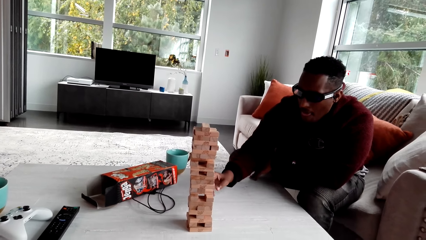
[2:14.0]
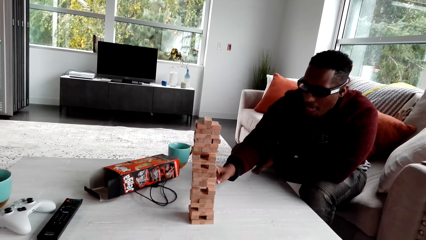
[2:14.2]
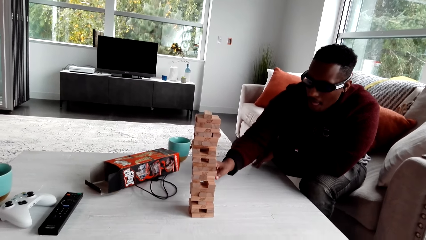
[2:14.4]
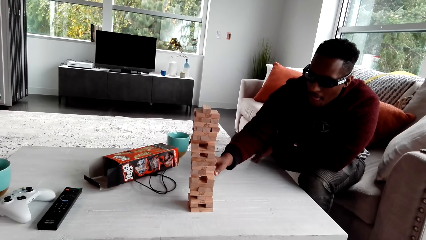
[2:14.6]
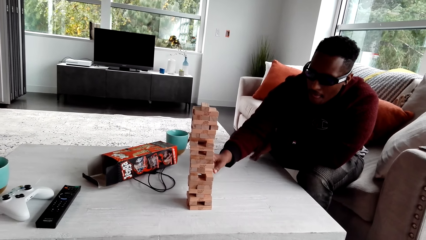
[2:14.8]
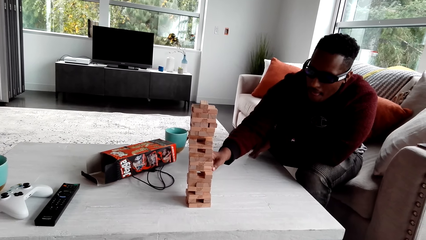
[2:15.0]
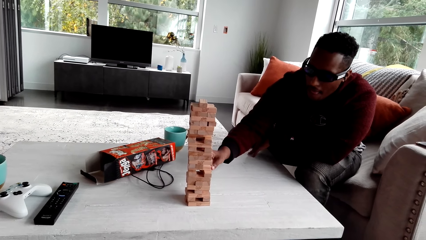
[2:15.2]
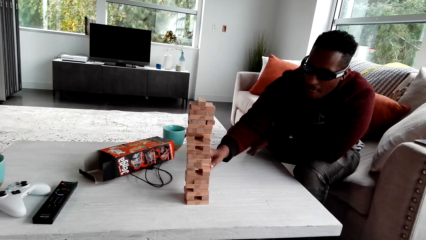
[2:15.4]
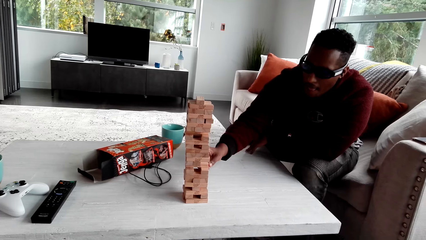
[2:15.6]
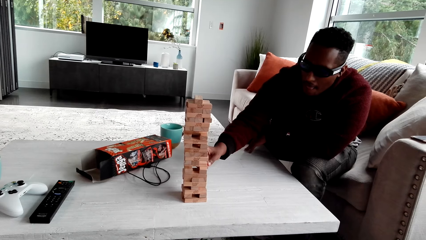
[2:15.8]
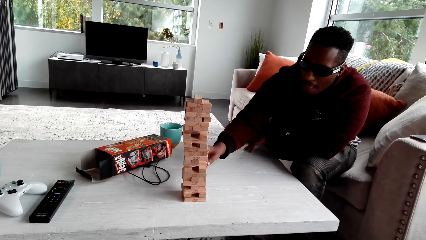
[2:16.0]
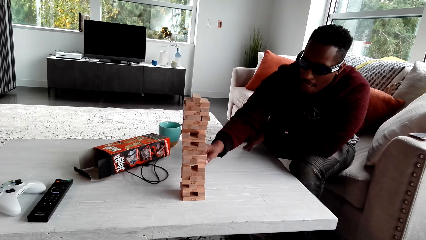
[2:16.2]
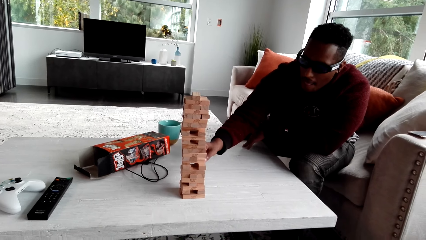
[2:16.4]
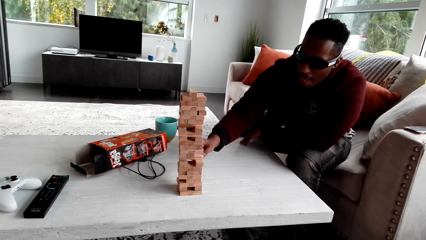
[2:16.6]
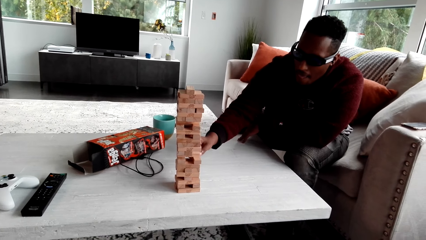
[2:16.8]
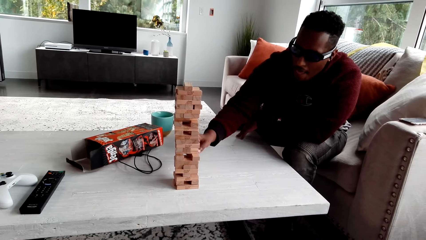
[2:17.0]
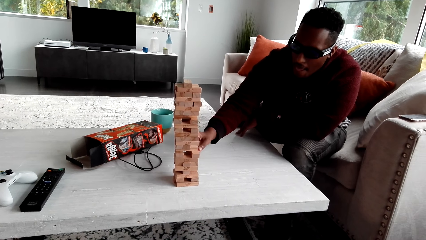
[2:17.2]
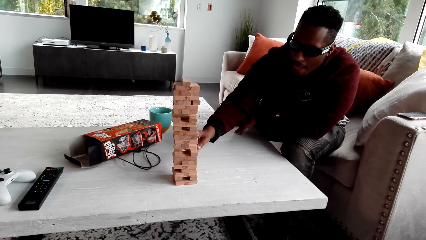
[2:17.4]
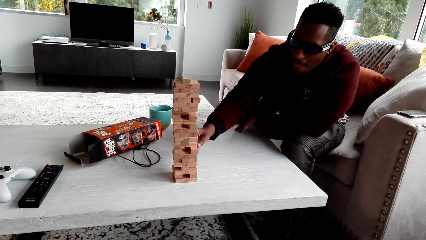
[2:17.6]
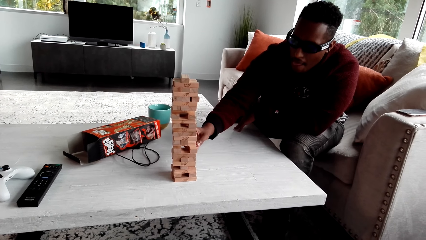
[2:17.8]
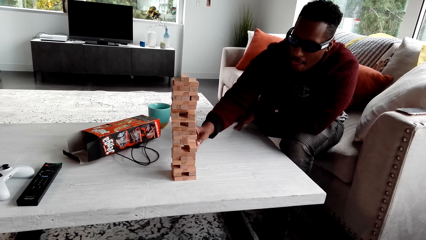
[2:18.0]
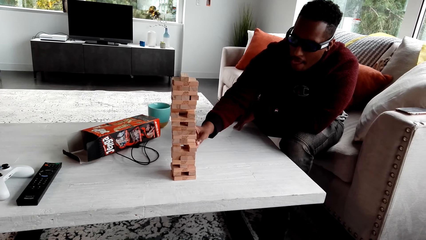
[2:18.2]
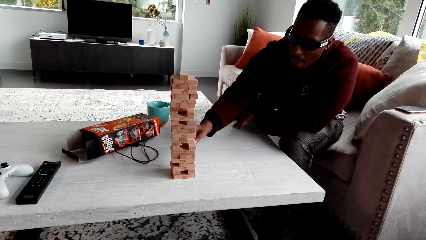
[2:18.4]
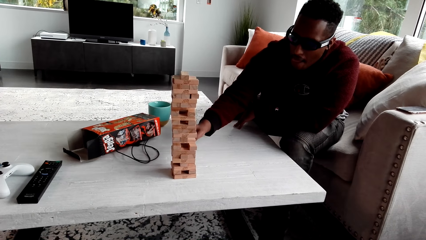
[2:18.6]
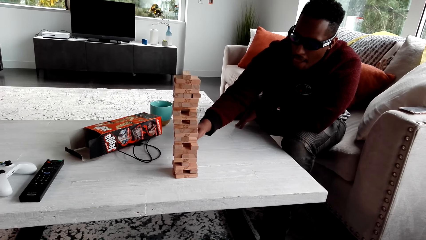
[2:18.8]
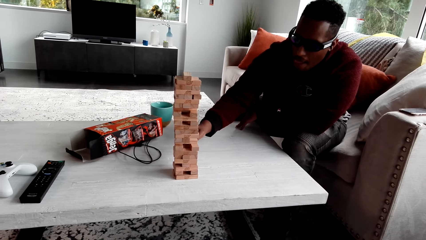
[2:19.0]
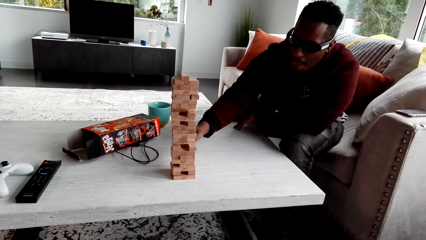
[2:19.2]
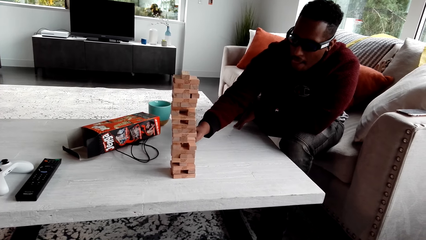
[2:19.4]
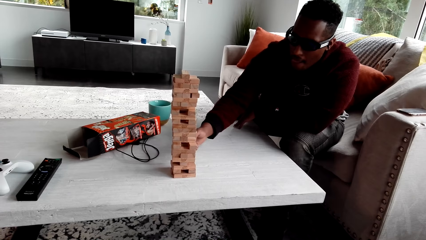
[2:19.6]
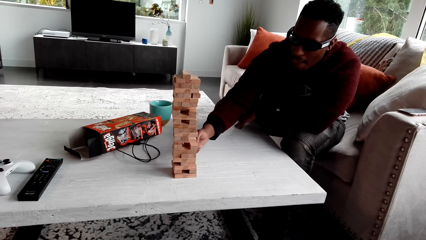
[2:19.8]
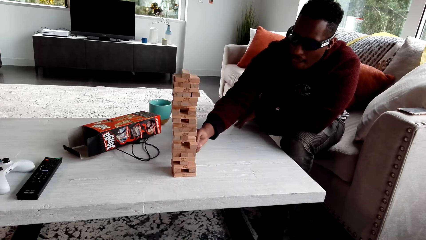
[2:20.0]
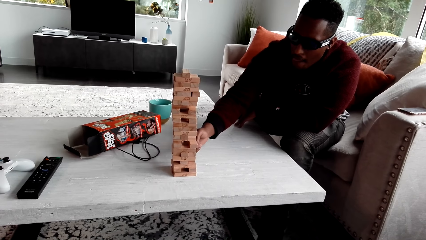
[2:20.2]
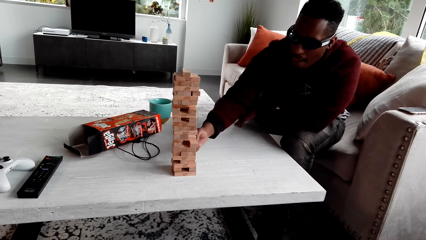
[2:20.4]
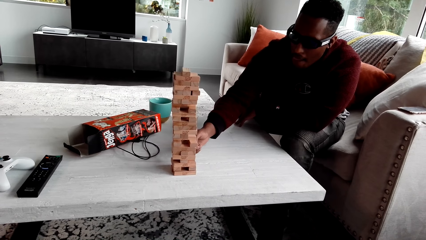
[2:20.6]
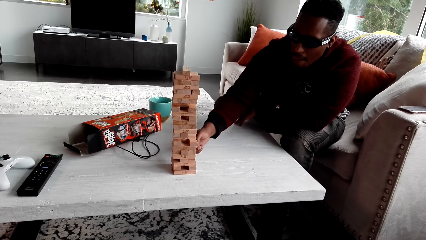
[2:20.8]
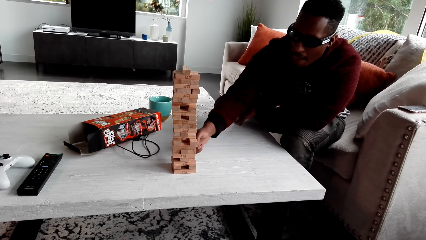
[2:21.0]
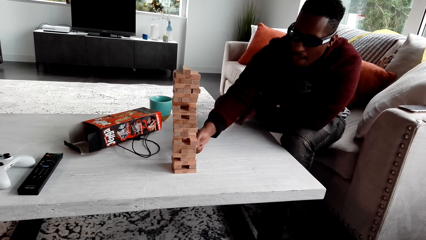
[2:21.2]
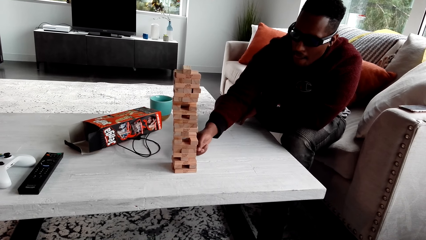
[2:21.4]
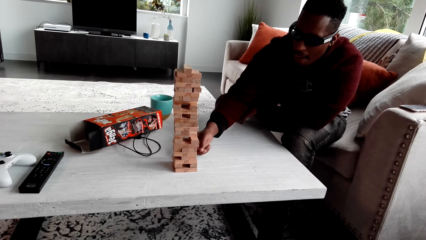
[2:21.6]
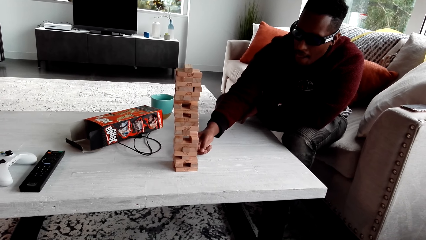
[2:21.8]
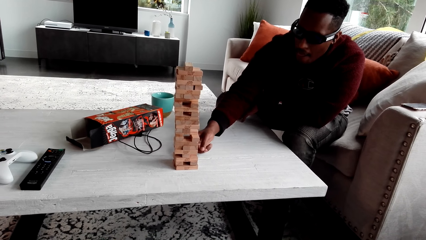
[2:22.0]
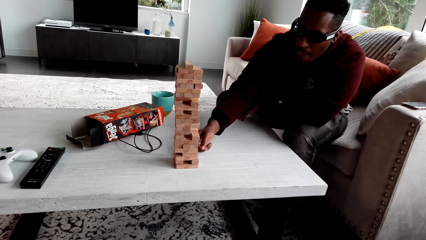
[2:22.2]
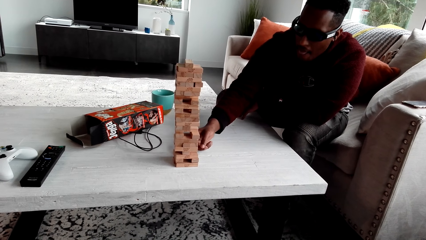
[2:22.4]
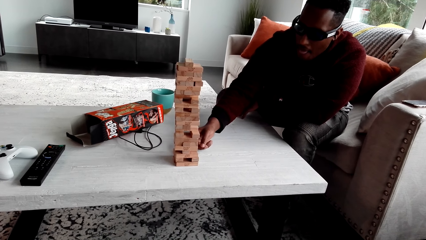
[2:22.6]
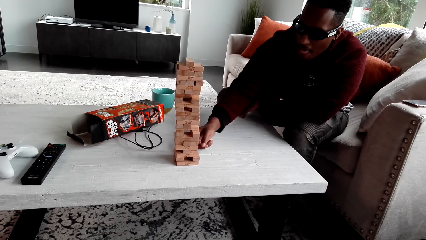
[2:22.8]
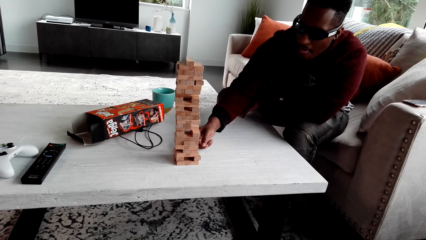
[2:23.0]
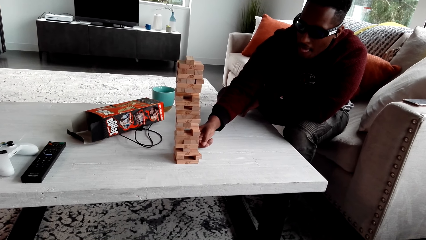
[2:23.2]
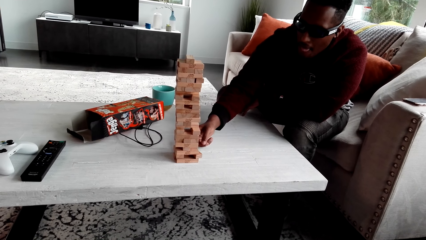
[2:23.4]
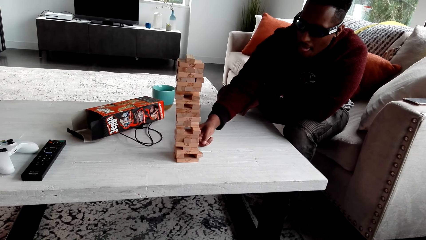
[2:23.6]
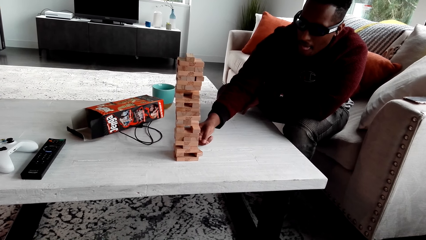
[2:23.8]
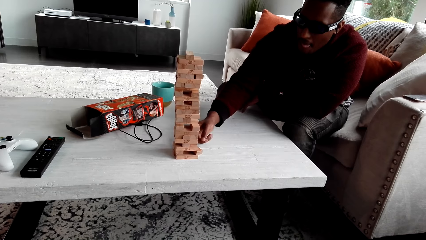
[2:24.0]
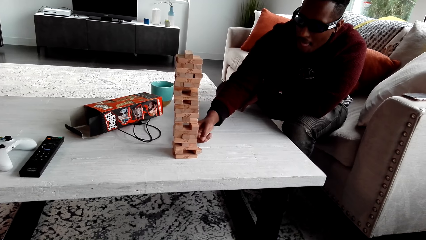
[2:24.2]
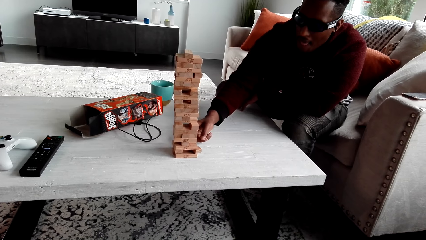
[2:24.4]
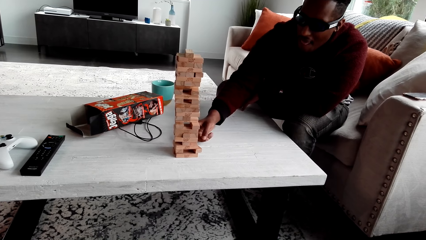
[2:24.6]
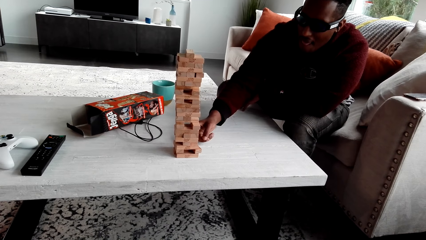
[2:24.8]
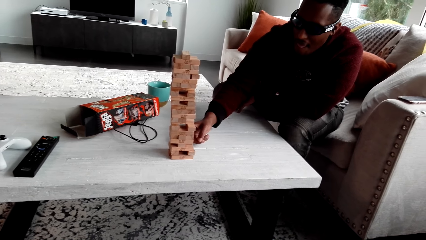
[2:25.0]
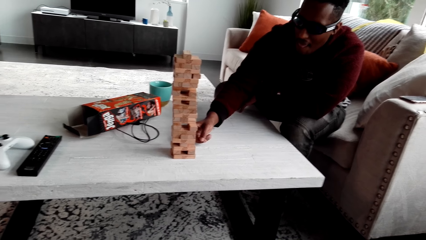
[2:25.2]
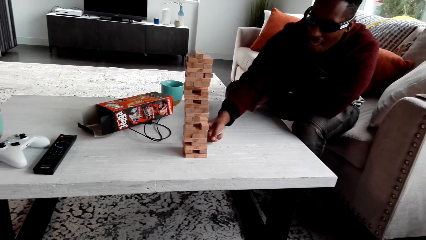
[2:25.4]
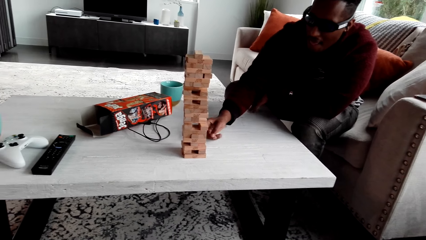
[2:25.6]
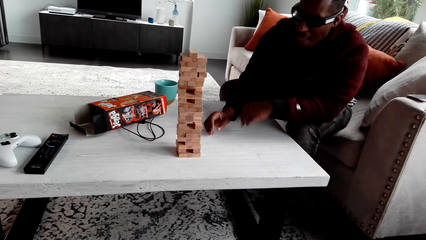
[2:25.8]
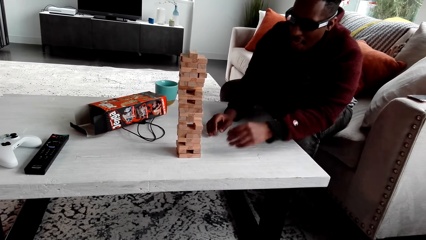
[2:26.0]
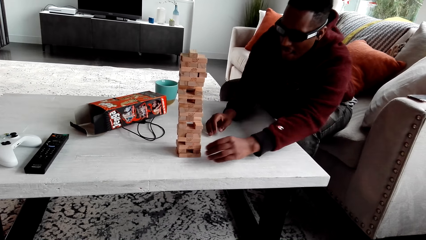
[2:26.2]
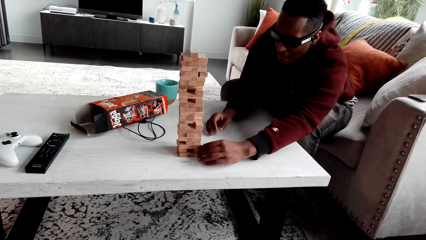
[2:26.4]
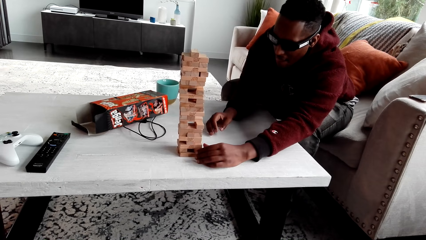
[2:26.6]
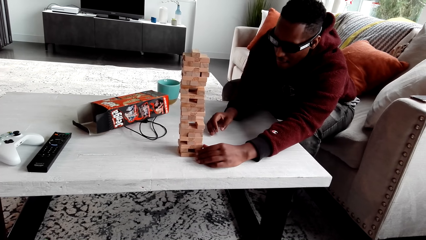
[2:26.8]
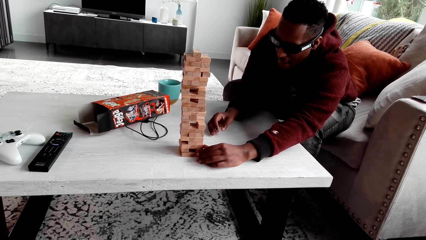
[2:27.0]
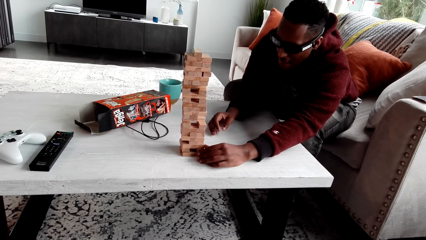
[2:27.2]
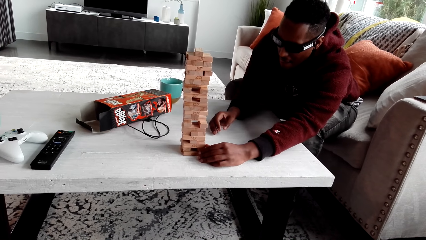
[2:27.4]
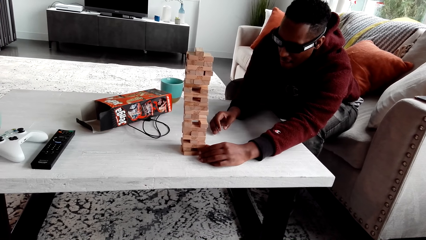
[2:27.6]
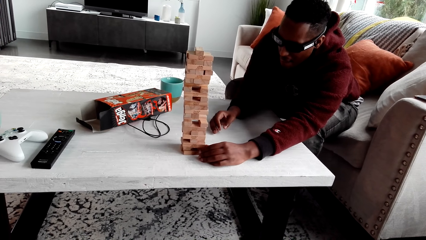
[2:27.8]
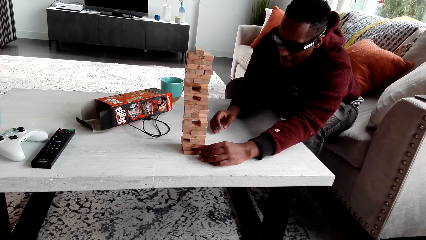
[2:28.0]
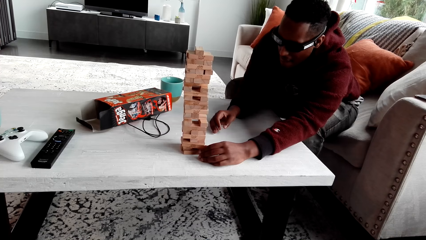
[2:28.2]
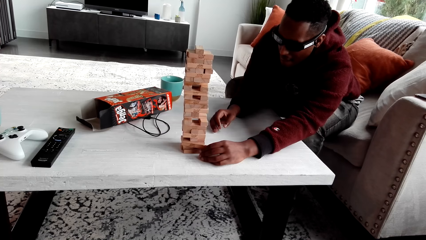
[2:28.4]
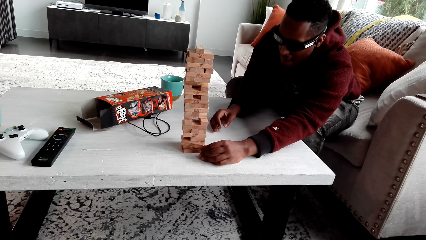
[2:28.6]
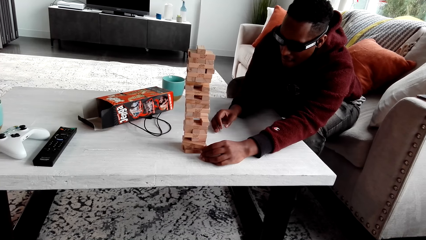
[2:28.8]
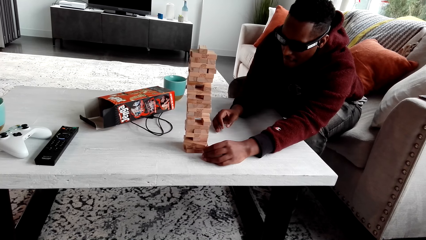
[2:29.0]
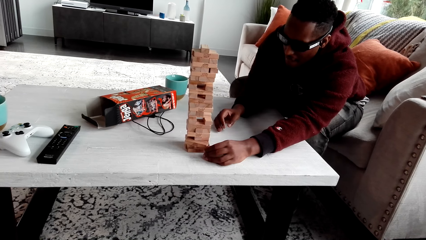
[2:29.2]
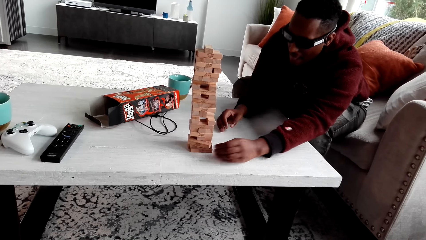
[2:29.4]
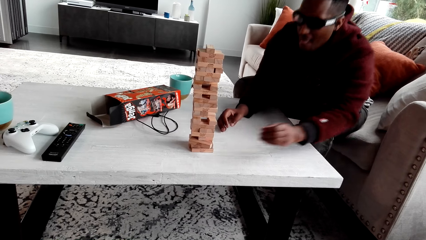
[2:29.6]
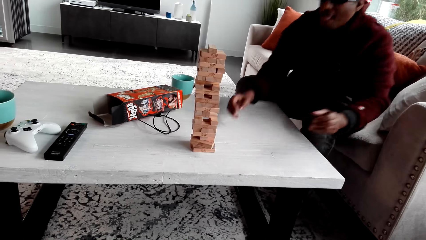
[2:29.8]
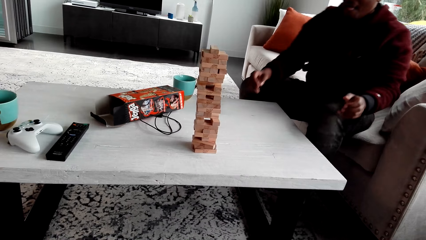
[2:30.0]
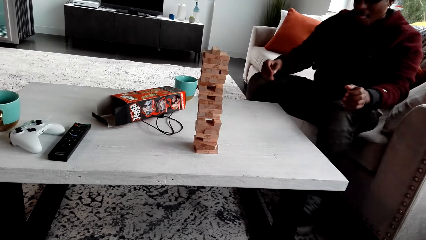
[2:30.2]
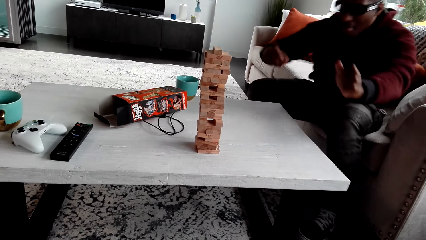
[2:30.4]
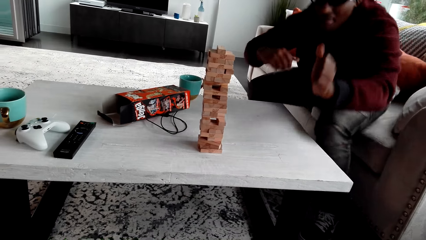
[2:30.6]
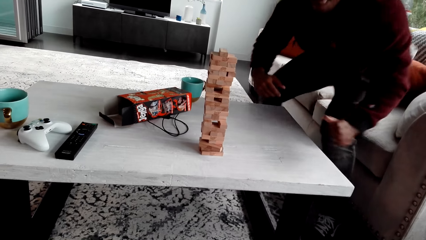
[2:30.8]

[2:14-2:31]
The camera wearer looks around. A person removes a jenga block.
